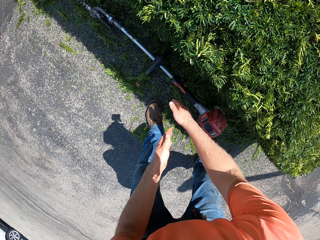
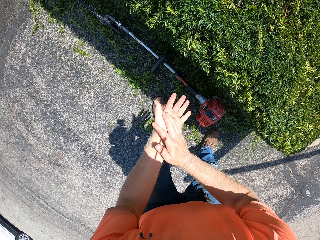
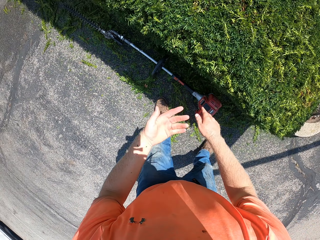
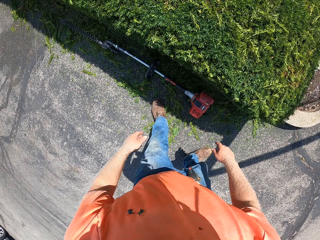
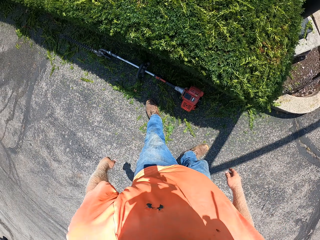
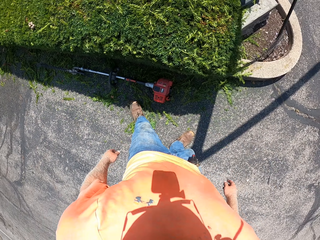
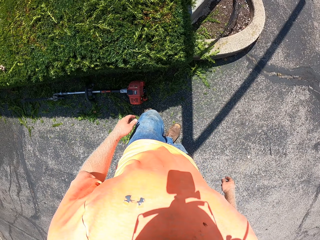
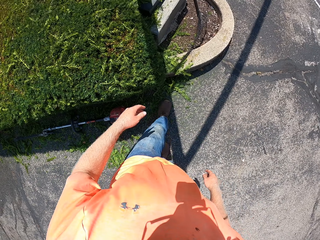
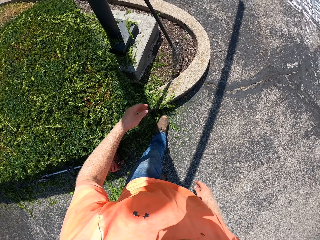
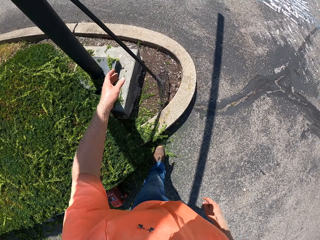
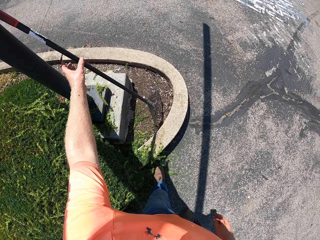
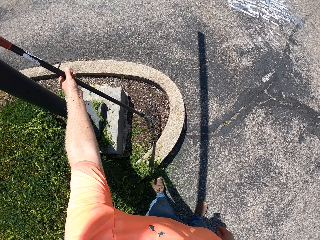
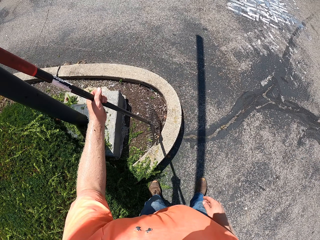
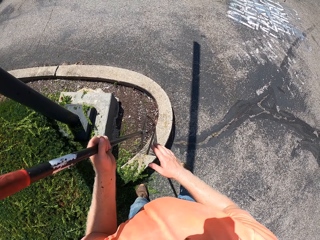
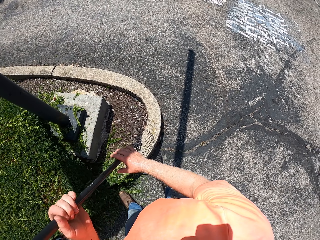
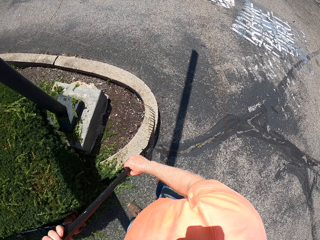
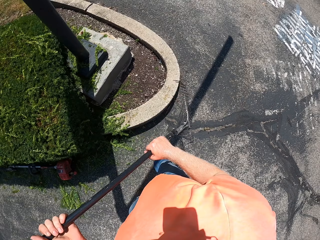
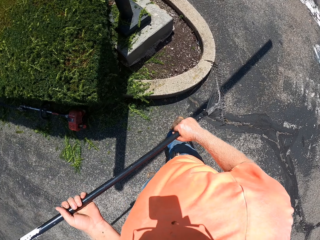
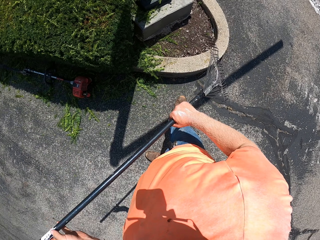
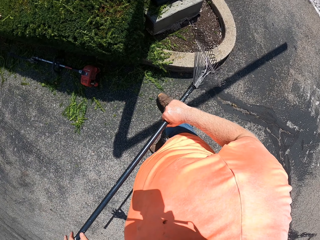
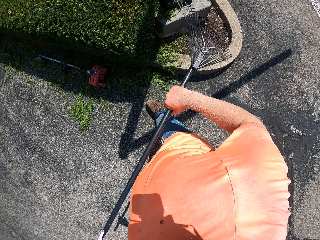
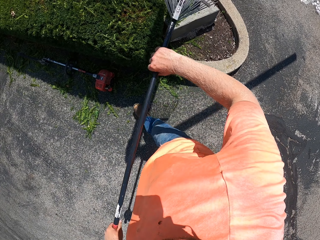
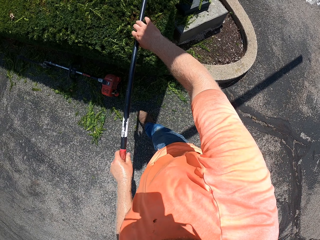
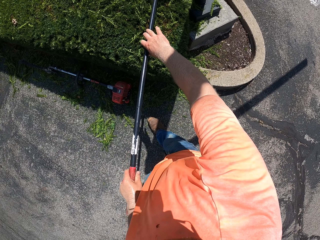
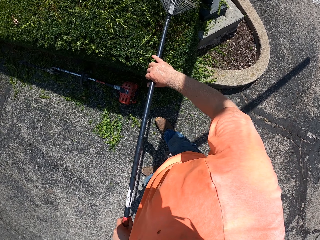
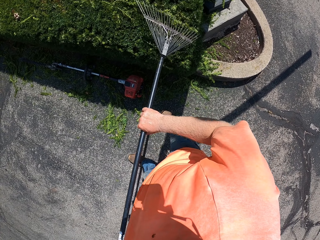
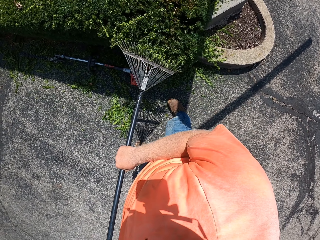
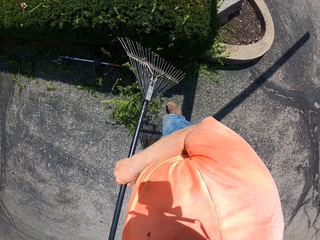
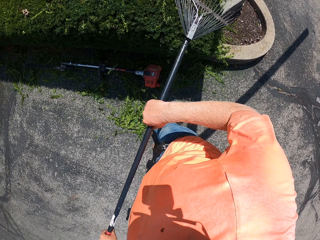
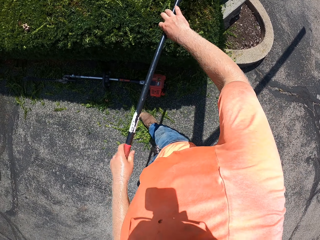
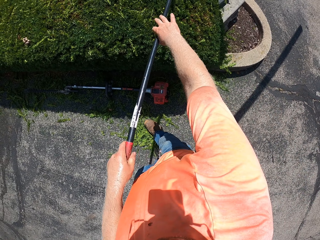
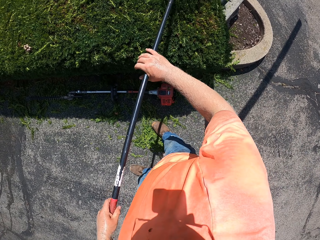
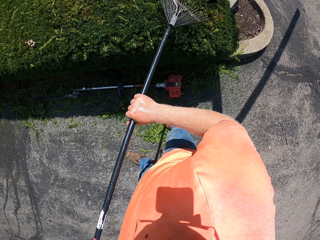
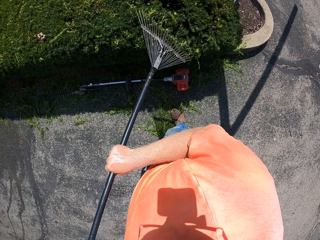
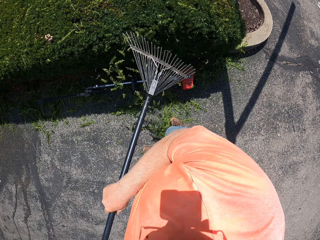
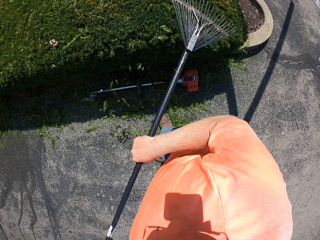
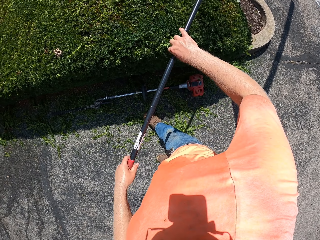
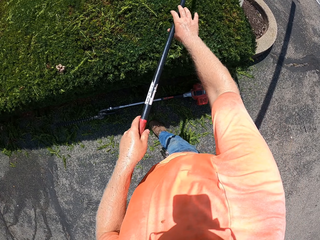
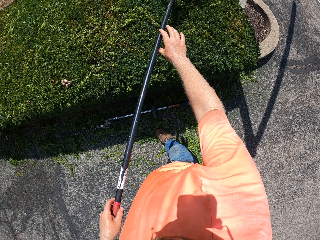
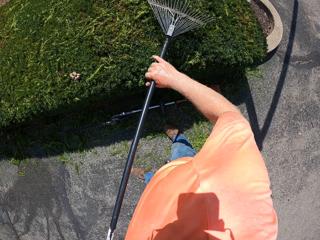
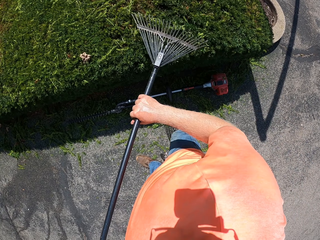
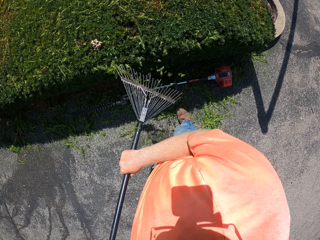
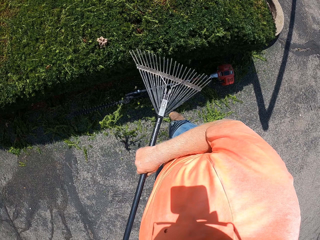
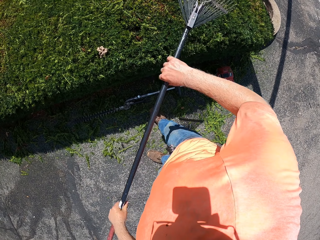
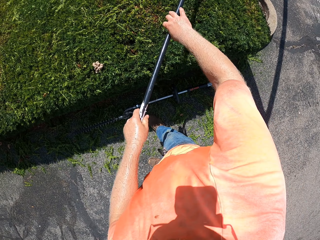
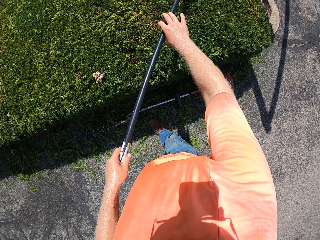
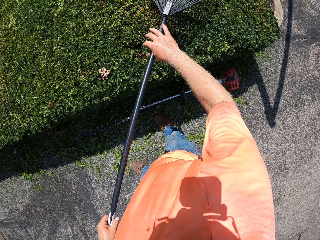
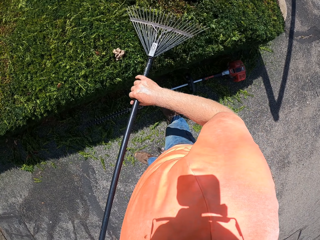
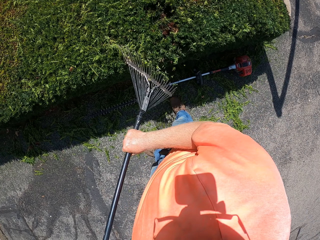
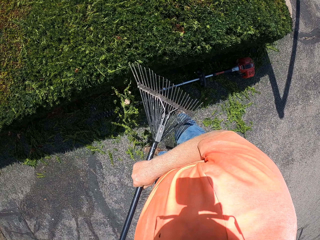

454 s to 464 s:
The camera wearer dusts his hands. He picks up a leaf rake from a light pole with his left hand. He holds the leaf rake with both hands. He brushes the flowers with the leaf rake in his hands. He pulls the branches with the rake.

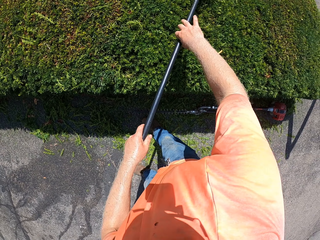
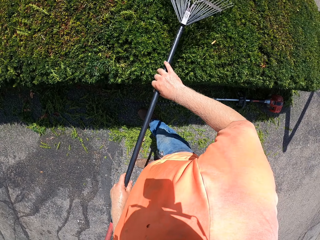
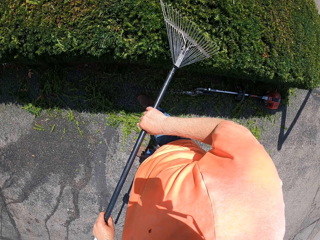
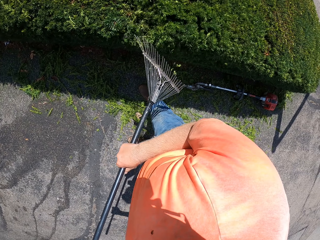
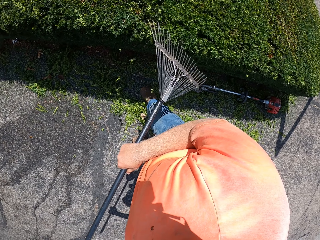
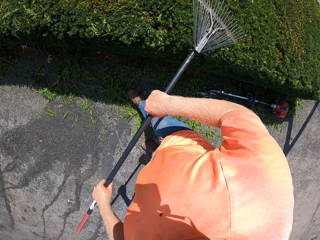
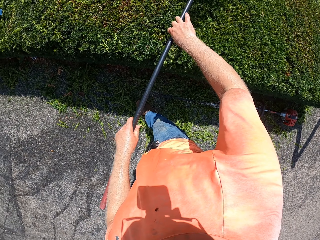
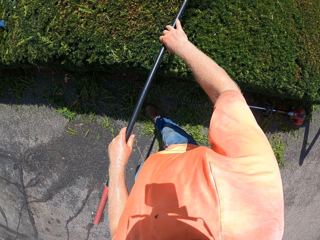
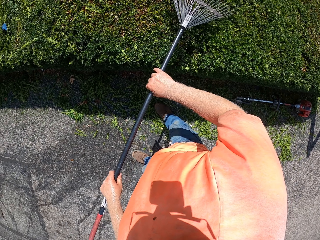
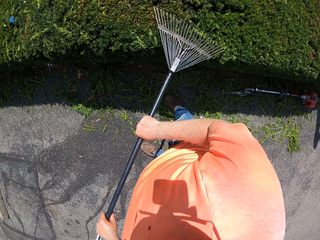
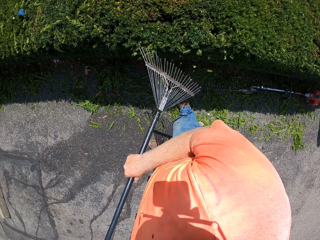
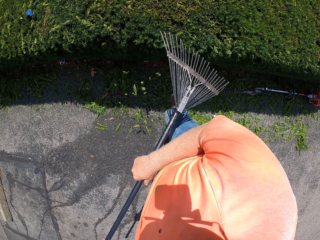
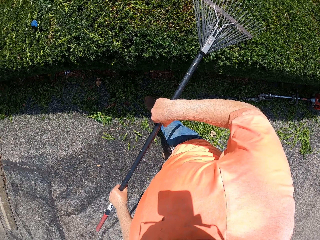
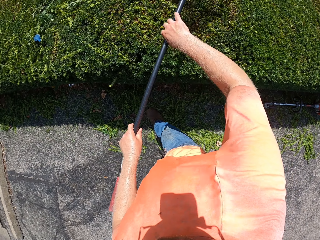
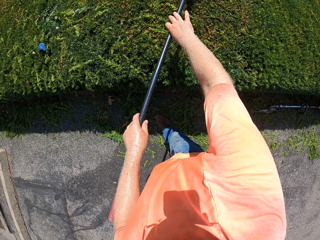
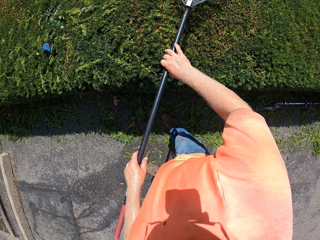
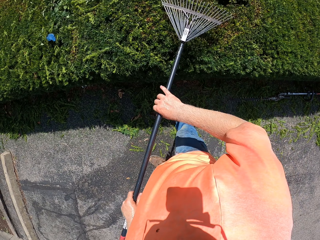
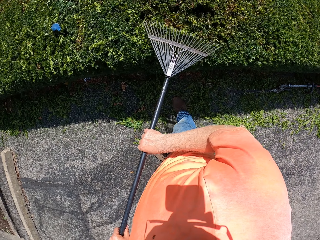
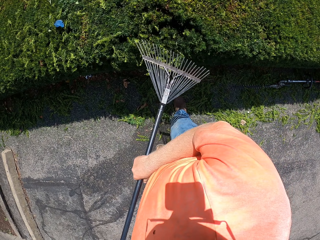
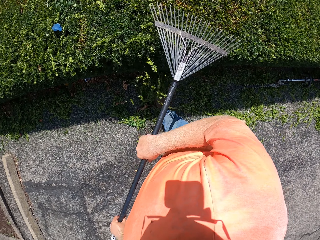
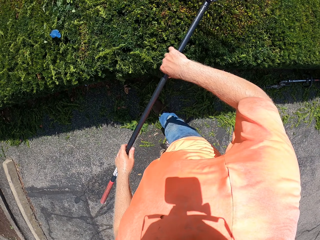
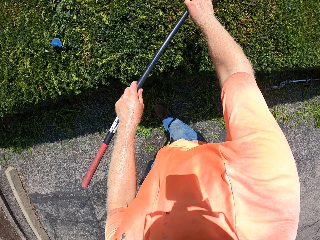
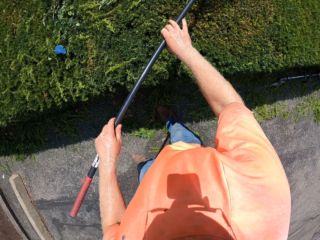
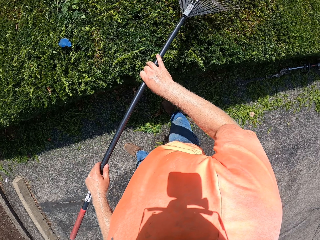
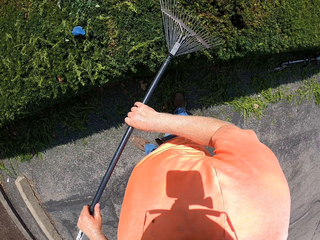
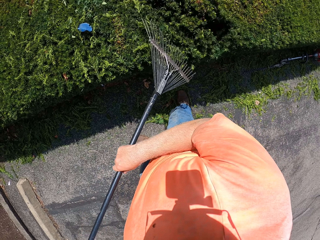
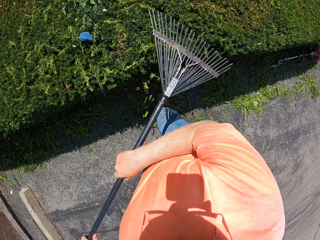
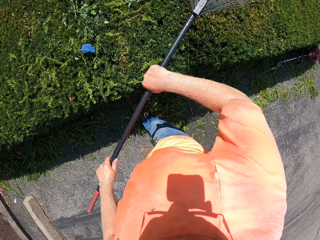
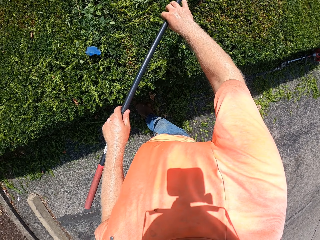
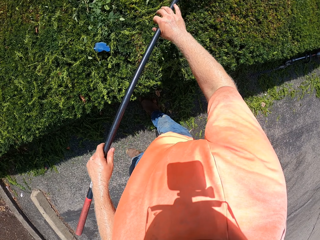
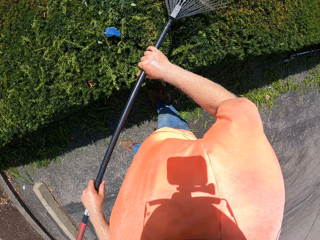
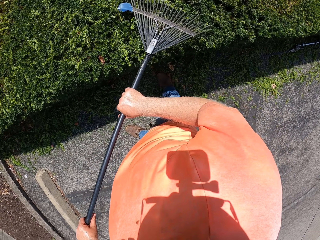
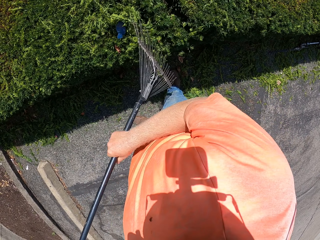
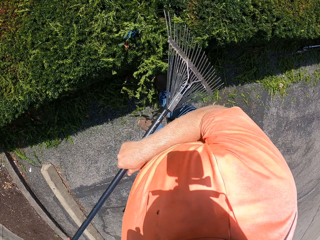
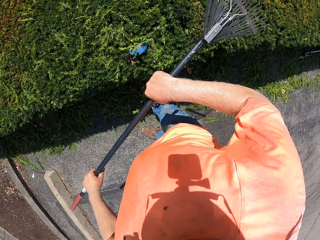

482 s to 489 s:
The camera wearer pulls the branches with a rake.

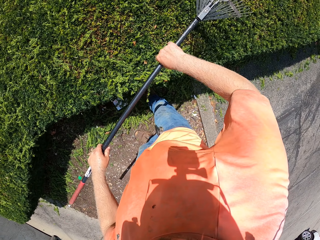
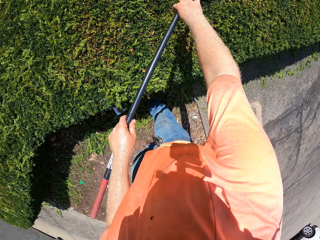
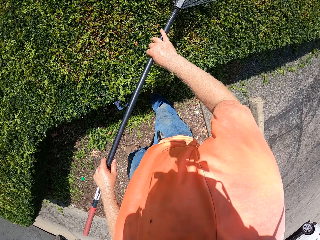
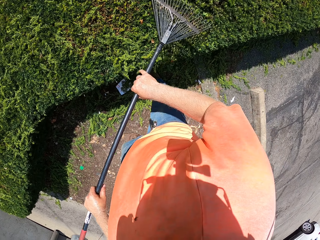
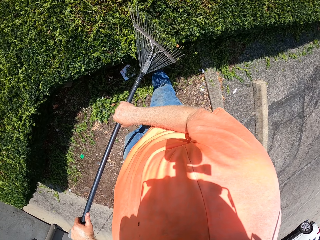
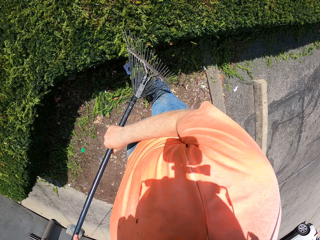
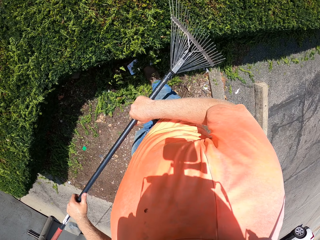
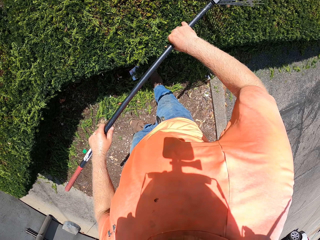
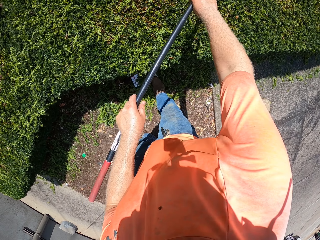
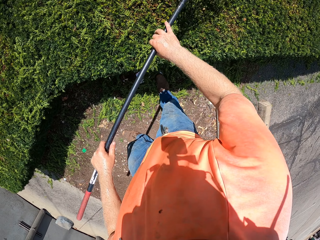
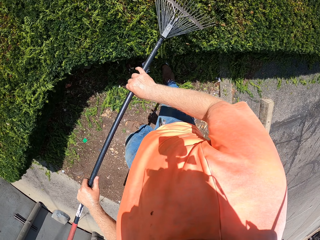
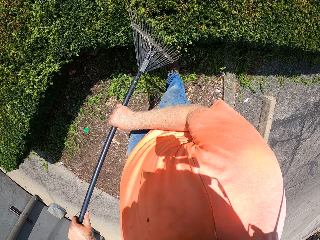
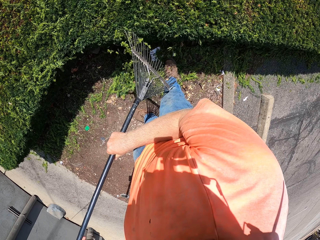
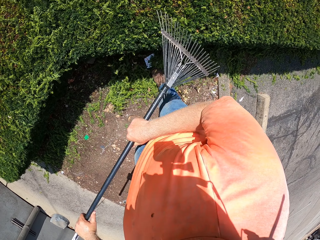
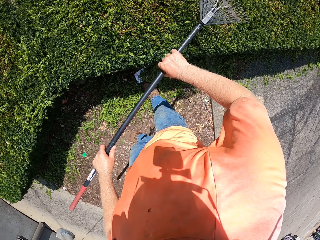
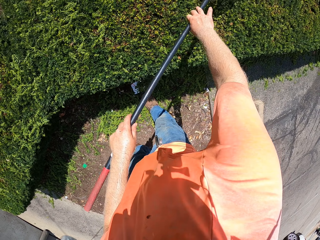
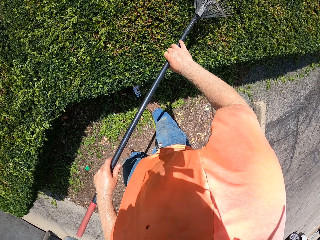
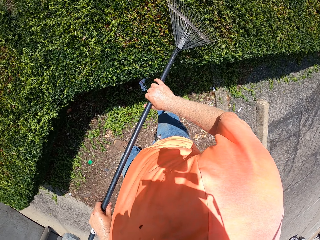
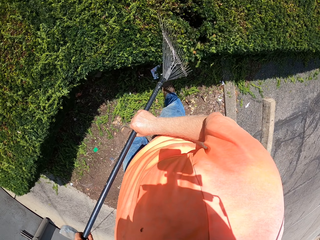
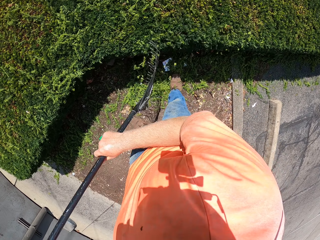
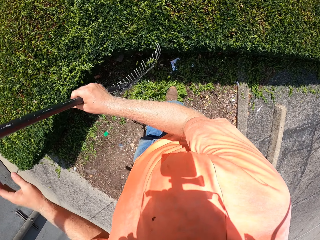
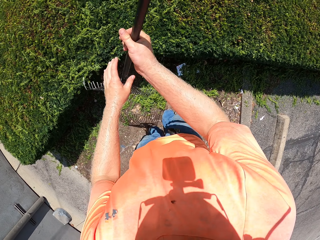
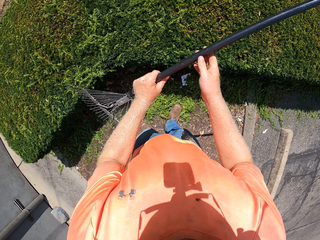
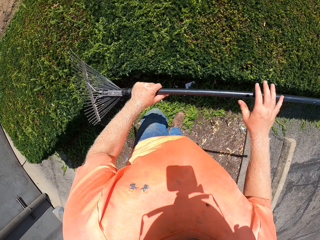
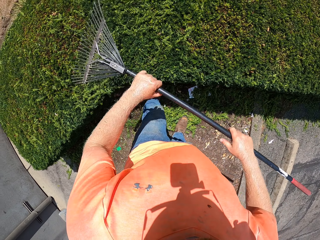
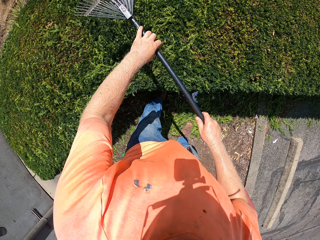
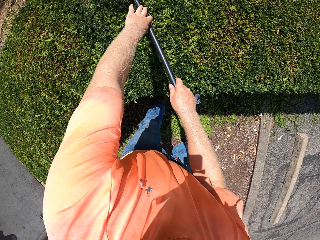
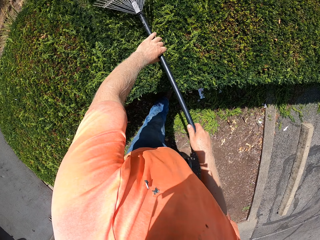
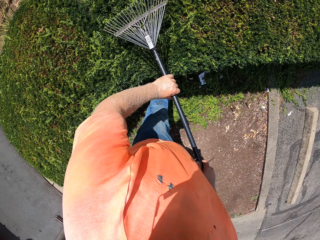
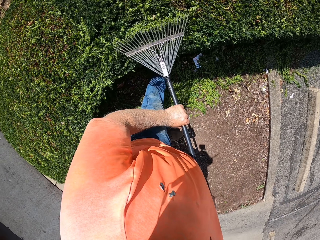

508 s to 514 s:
The camera wearer turns the rake. They pull the branches with the rake.
